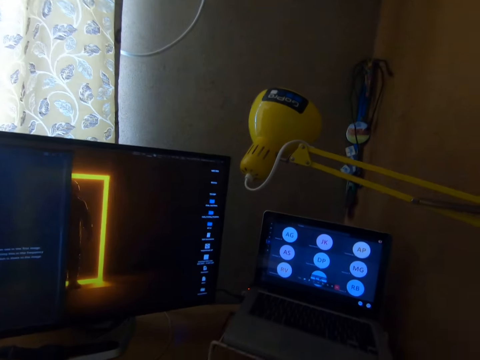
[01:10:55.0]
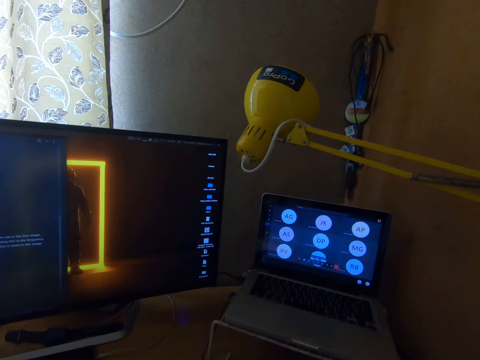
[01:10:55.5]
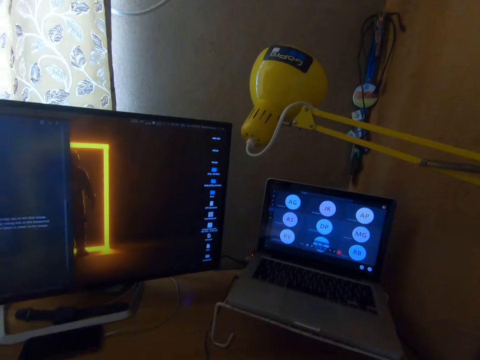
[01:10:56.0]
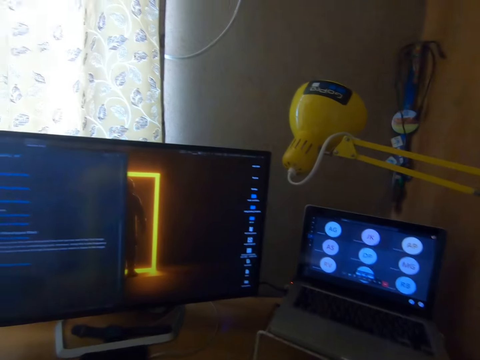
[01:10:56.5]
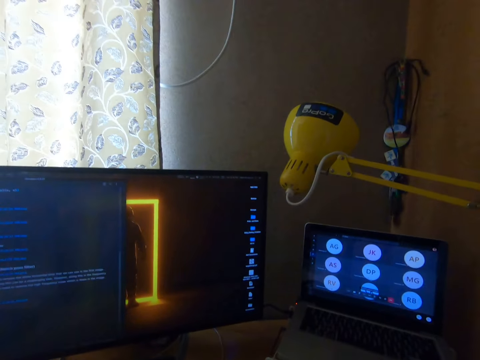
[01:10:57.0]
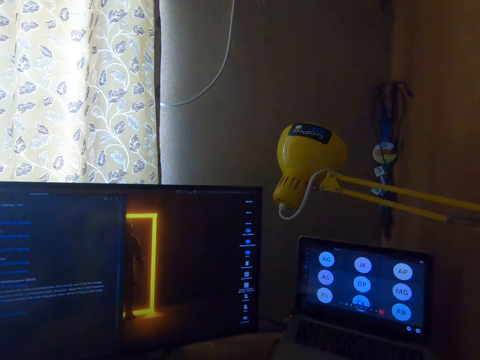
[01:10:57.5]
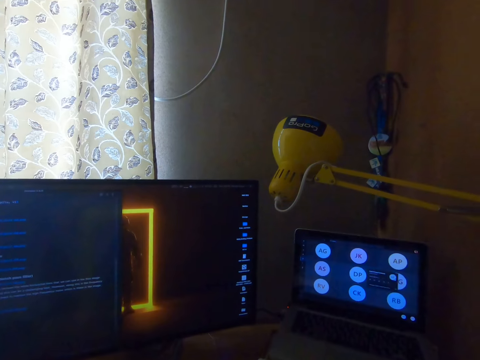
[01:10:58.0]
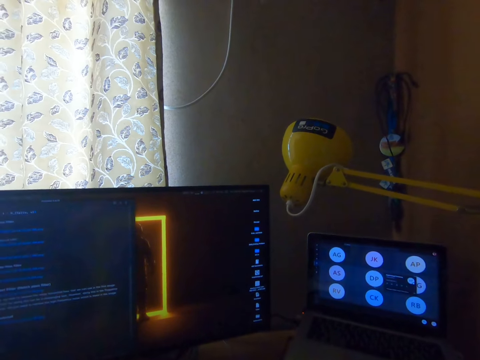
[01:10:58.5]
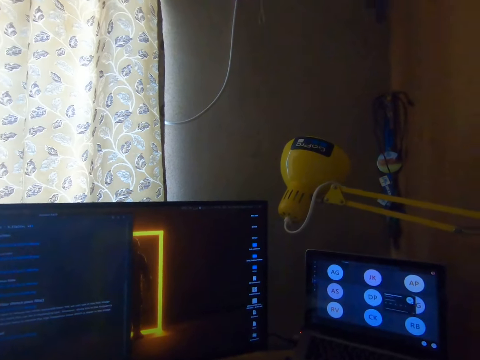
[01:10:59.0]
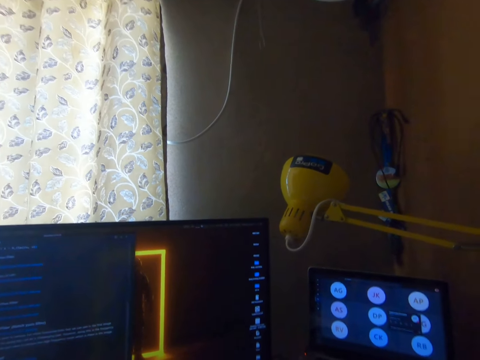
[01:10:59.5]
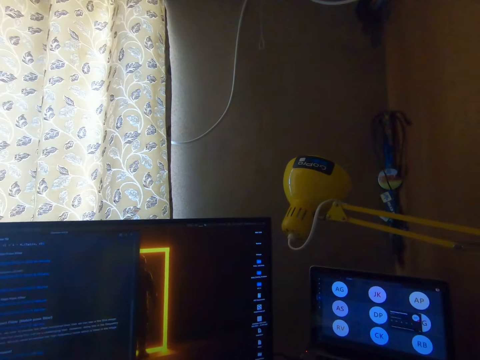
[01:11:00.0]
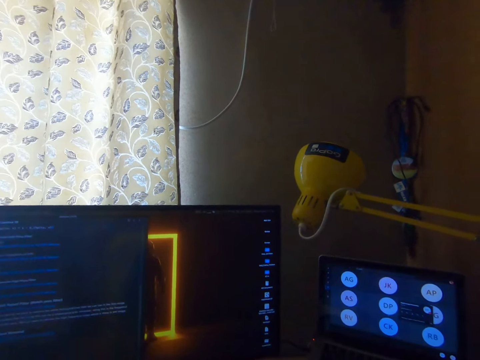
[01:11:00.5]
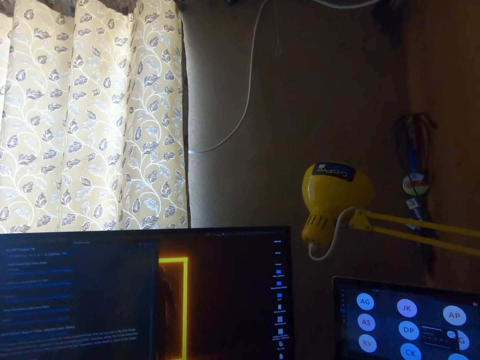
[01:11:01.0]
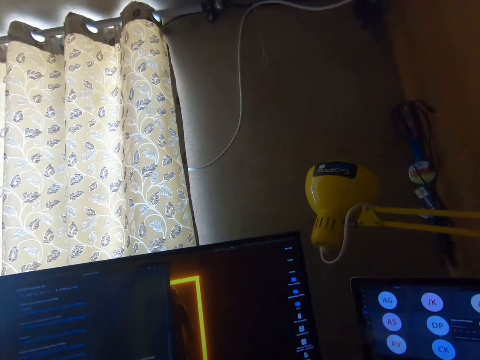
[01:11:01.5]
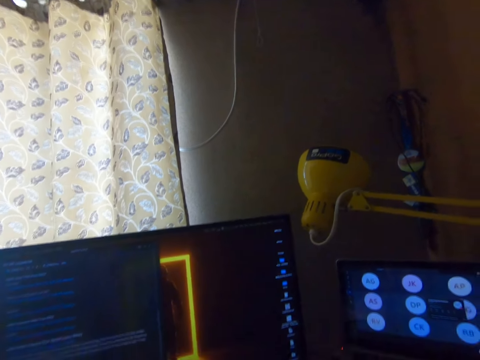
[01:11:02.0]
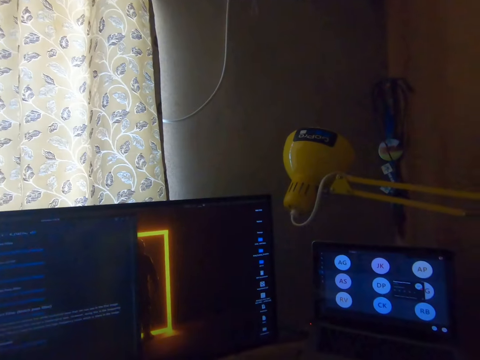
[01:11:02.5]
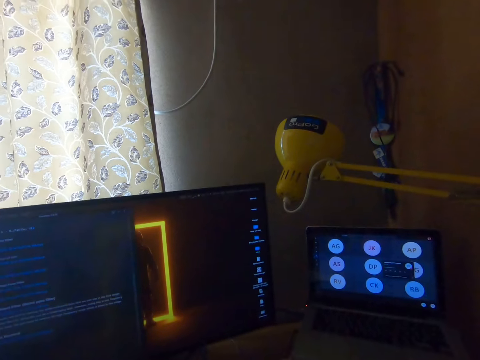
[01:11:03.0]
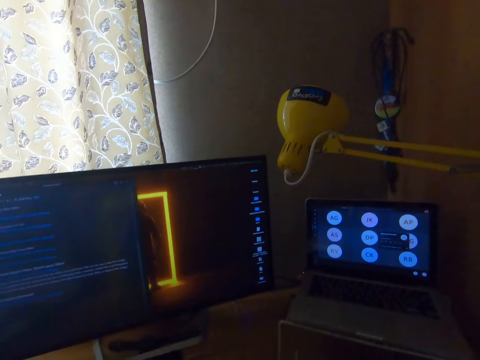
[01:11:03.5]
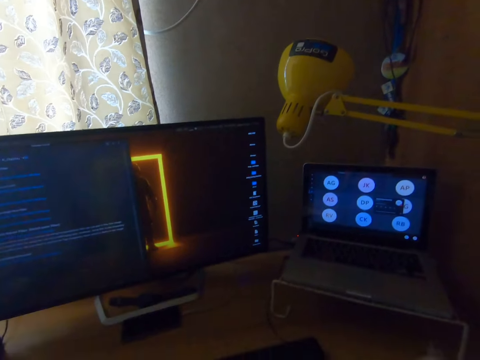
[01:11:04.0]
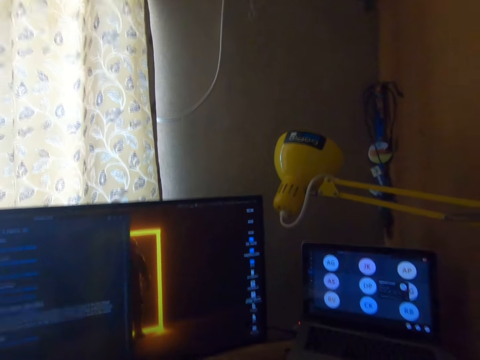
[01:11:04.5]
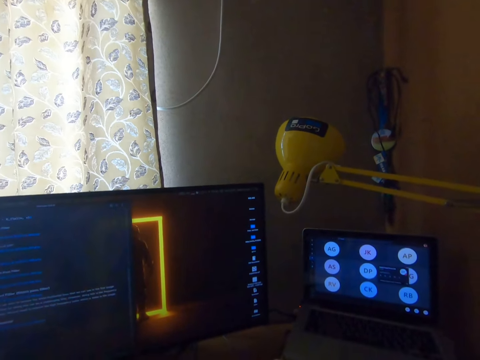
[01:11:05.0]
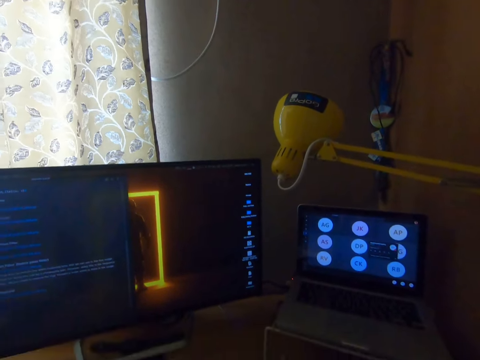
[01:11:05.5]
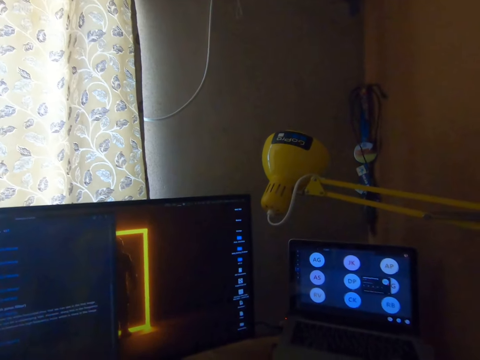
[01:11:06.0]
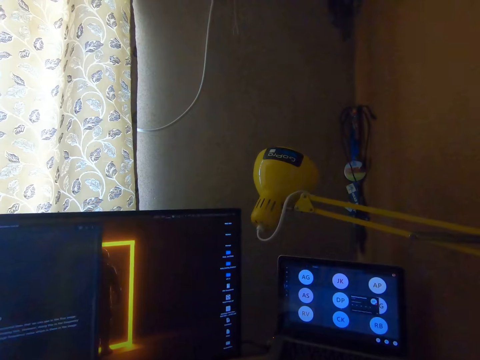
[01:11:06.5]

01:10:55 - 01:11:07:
The camera wearer adjusts the camera.

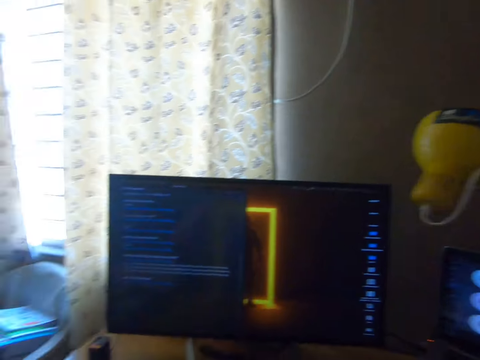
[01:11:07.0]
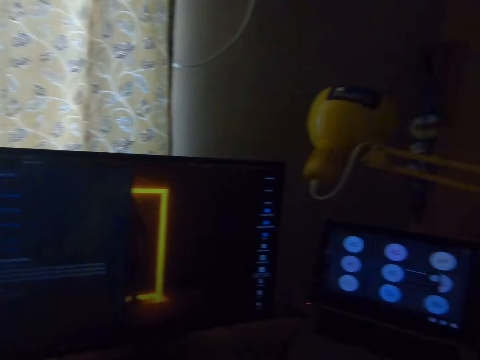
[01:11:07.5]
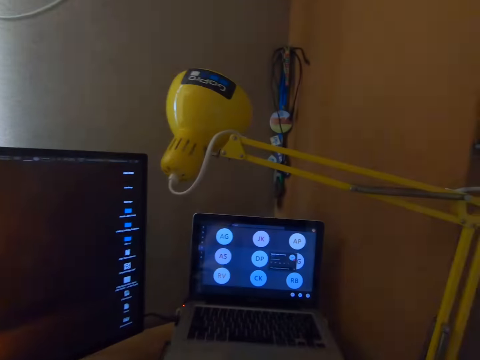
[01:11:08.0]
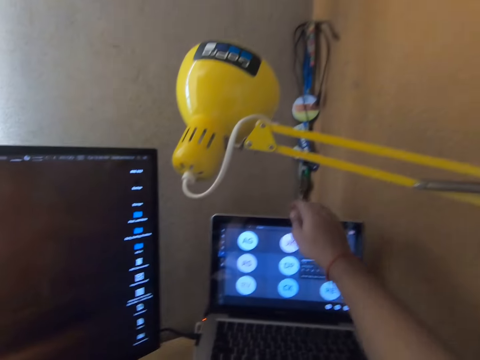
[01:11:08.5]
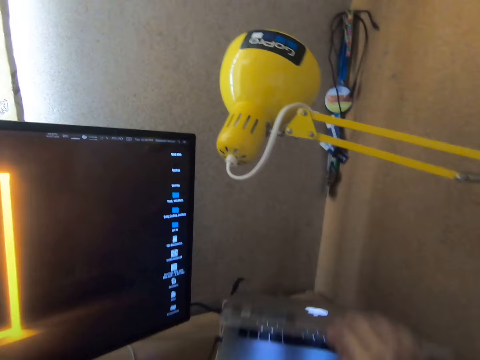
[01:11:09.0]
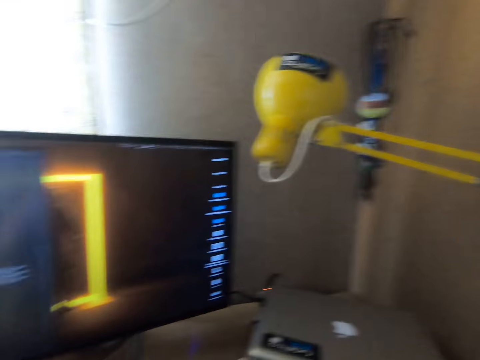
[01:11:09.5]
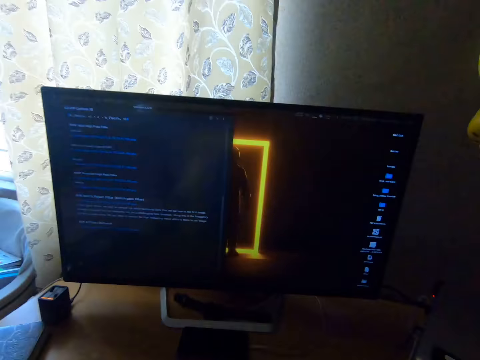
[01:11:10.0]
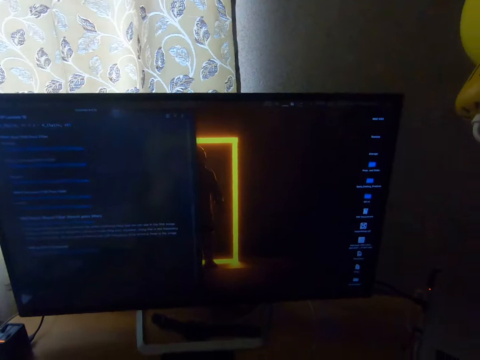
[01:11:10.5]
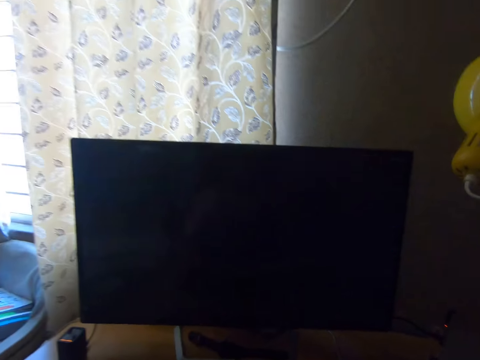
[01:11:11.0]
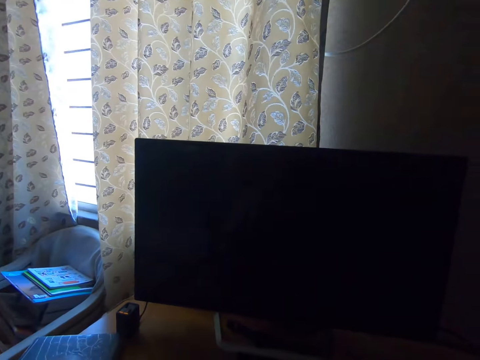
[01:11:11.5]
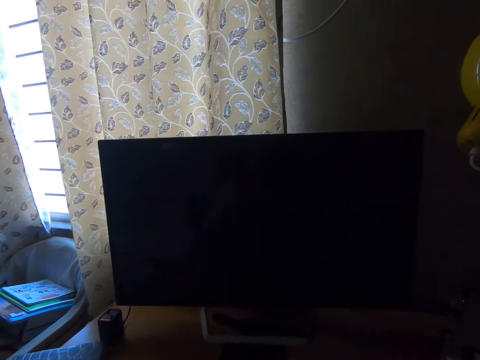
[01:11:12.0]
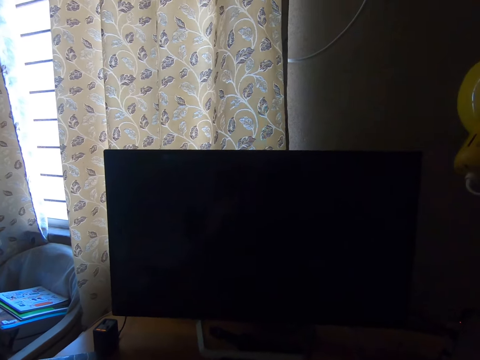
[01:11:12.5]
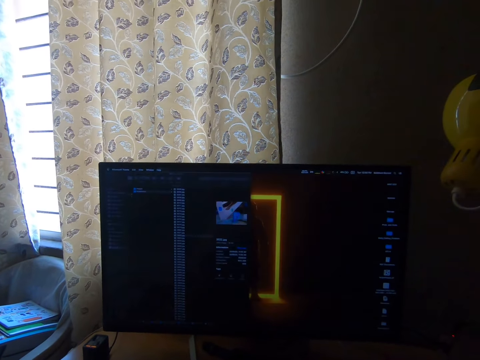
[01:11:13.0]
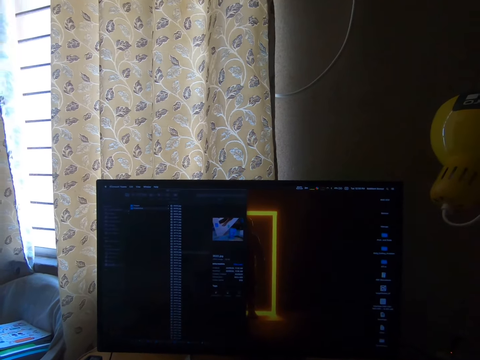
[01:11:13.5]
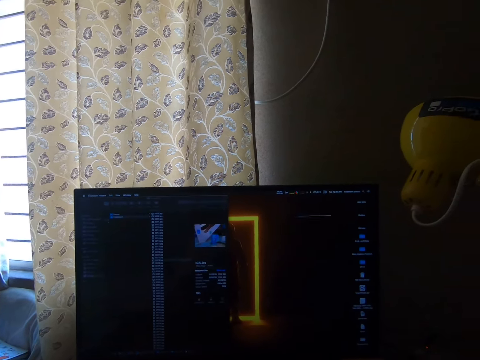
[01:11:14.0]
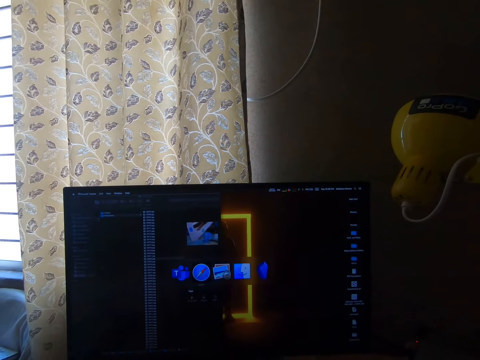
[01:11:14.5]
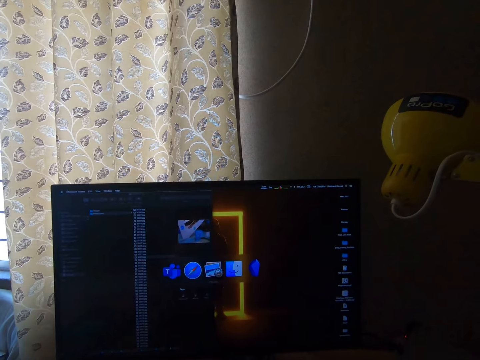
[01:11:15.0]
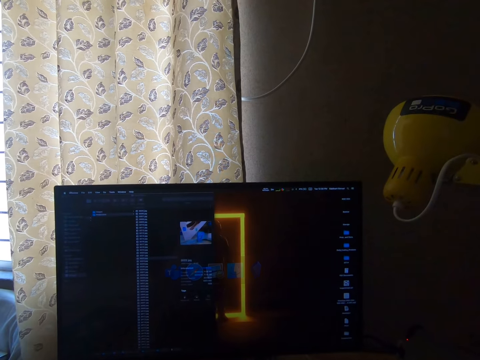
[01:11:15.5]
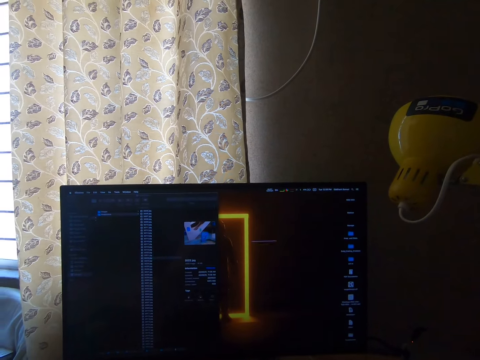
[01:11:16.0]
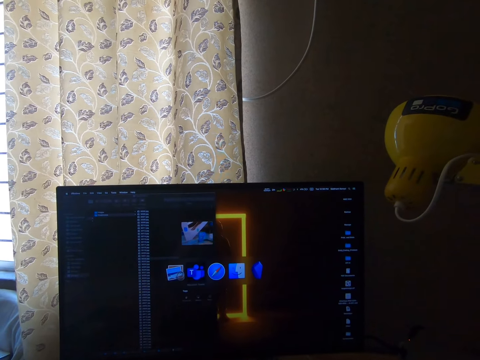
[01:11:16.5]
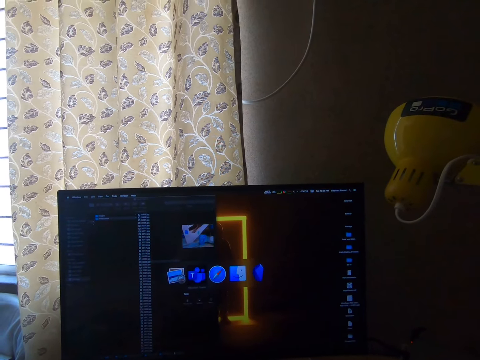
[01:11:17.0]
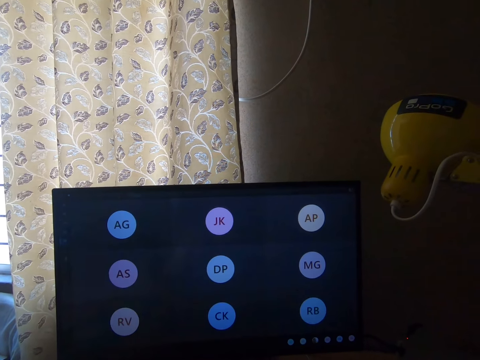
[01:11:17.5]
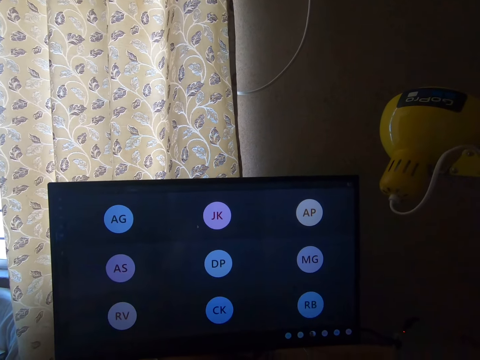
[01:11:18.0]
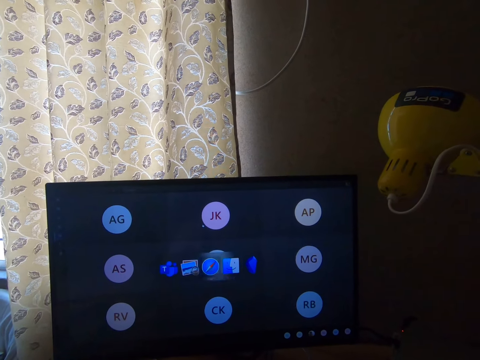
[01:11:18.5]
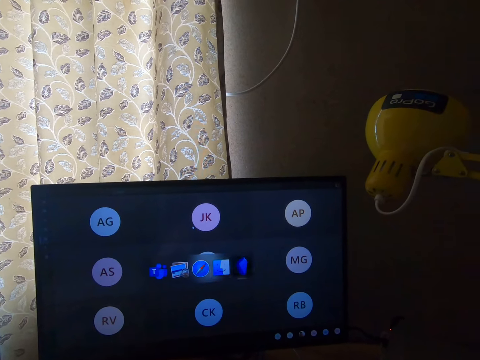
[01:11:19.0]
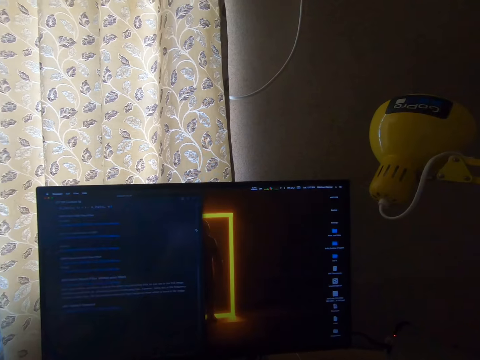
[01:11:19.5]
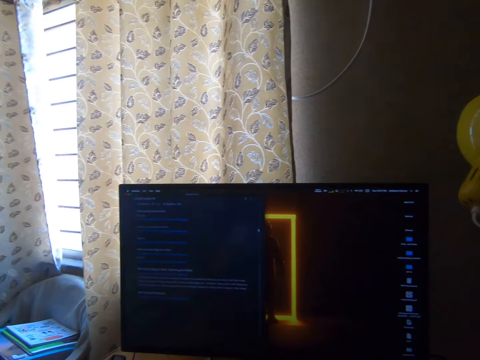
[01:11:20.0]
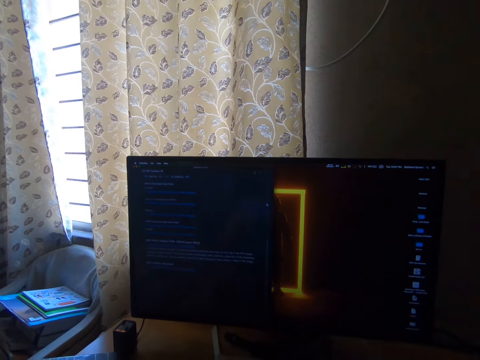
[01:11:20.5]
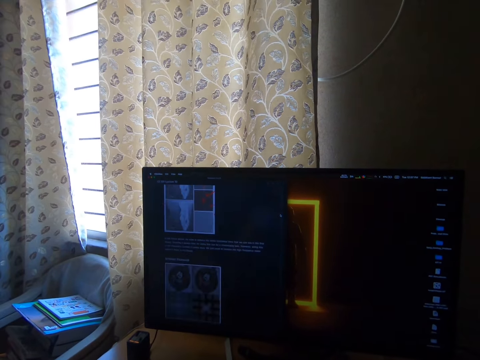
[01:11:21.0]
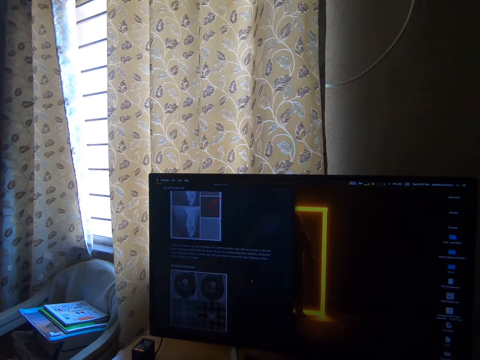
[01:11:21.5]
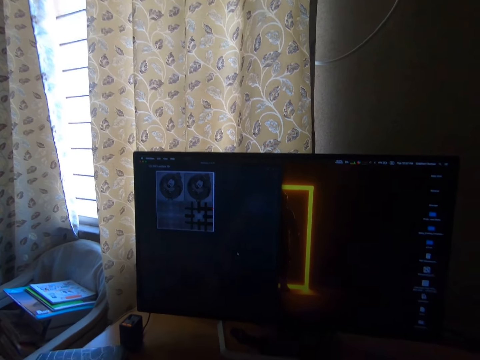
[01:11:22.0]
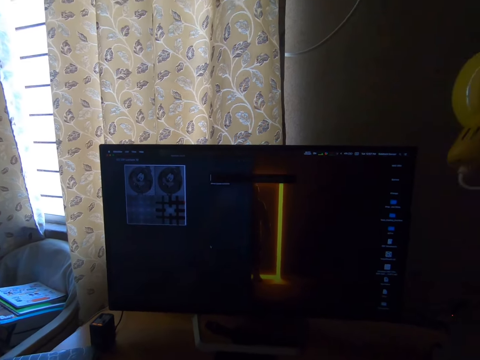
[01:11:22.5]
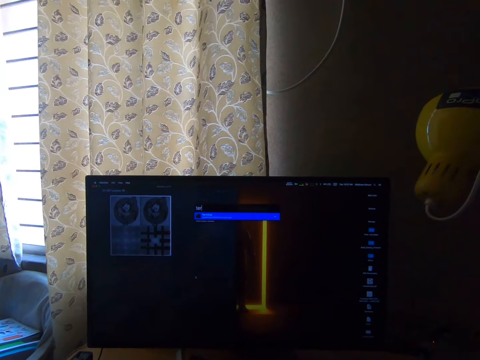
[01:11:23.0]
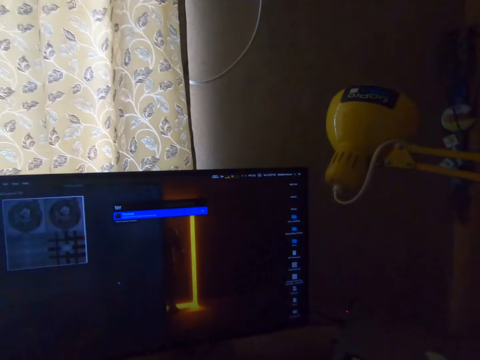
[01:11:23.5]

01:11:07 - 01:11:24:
The camera wearer closes a laptop on the table with his right hand. He closes the computer, opens the computer and scrolls on the computer.
